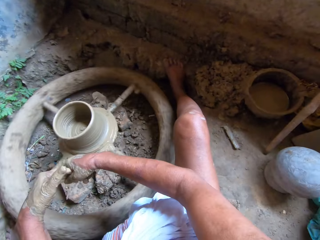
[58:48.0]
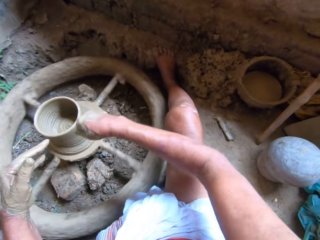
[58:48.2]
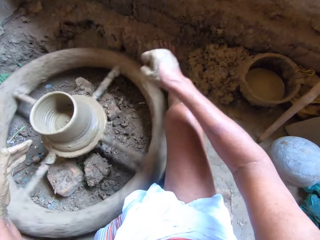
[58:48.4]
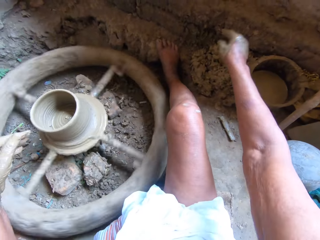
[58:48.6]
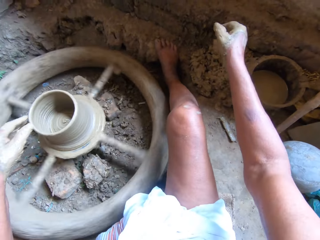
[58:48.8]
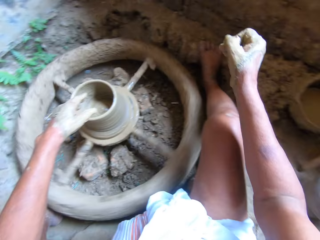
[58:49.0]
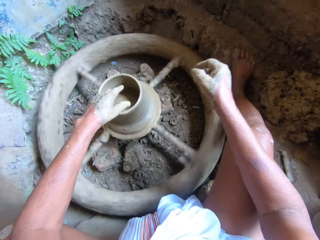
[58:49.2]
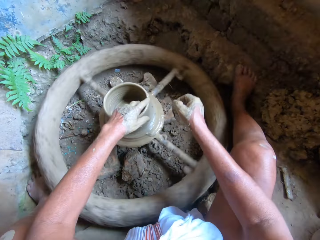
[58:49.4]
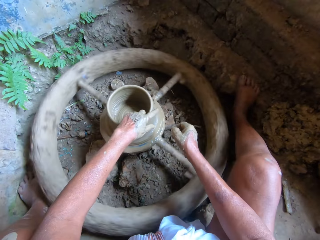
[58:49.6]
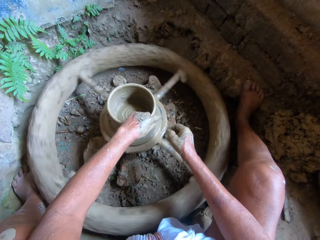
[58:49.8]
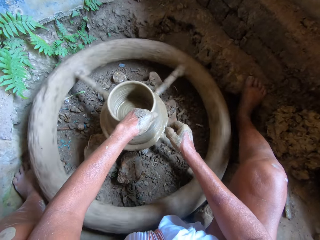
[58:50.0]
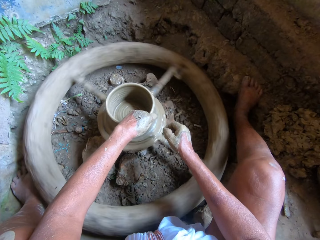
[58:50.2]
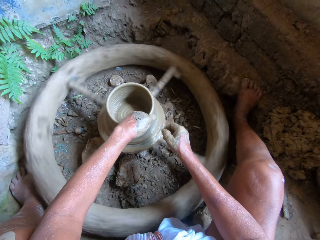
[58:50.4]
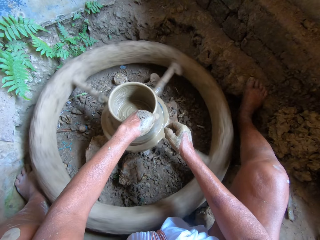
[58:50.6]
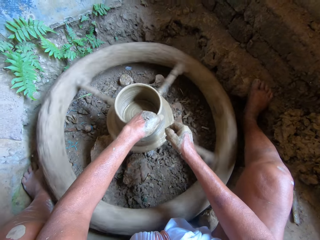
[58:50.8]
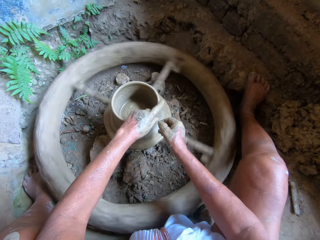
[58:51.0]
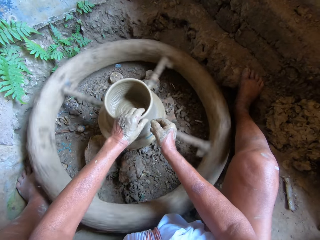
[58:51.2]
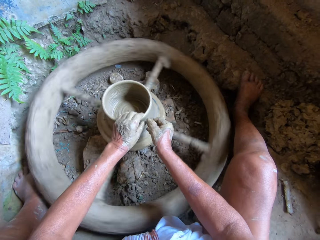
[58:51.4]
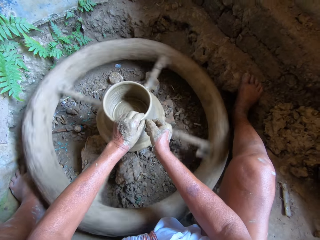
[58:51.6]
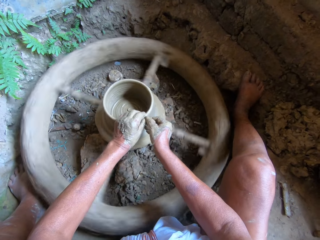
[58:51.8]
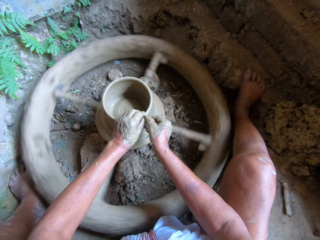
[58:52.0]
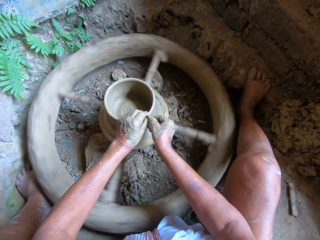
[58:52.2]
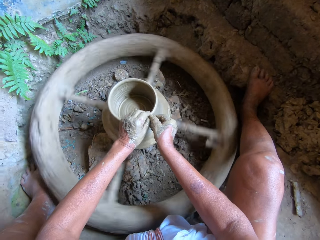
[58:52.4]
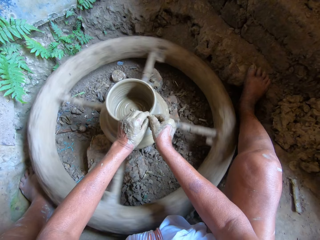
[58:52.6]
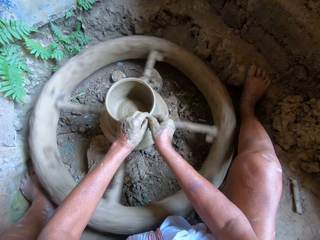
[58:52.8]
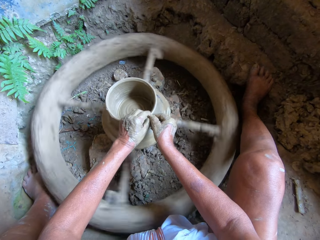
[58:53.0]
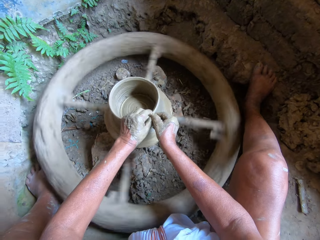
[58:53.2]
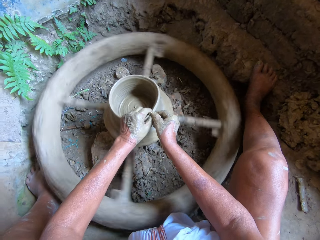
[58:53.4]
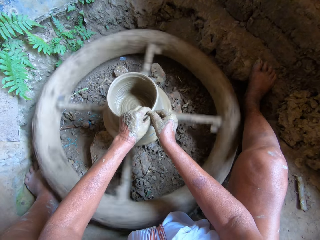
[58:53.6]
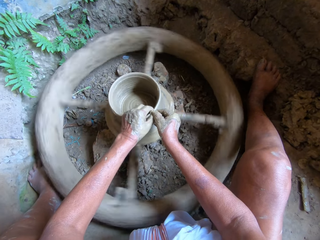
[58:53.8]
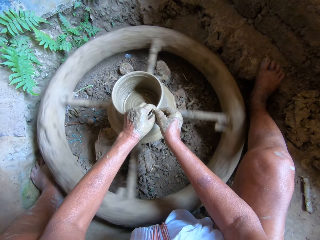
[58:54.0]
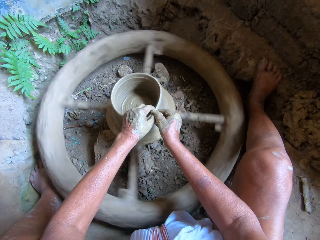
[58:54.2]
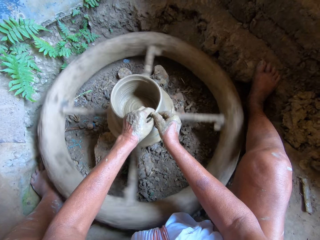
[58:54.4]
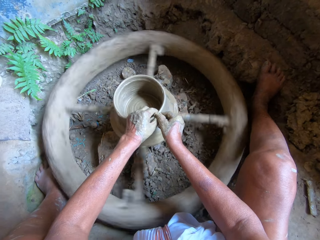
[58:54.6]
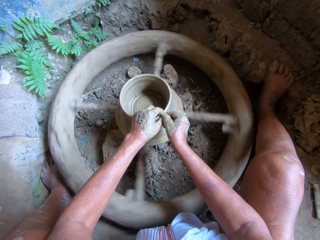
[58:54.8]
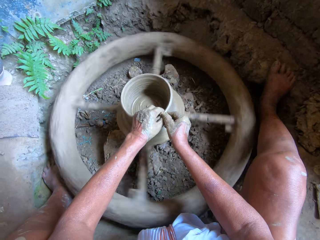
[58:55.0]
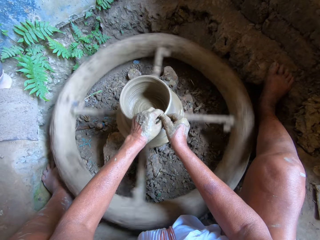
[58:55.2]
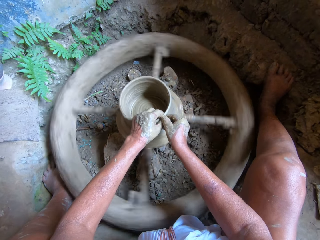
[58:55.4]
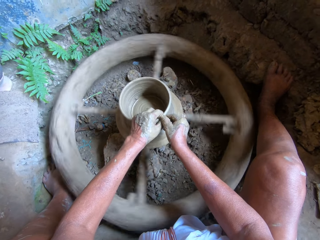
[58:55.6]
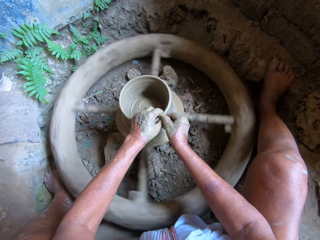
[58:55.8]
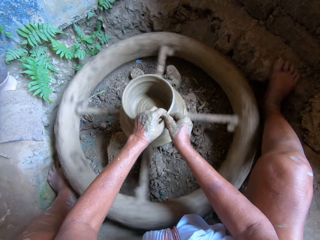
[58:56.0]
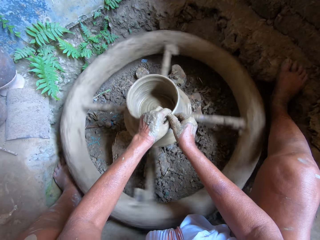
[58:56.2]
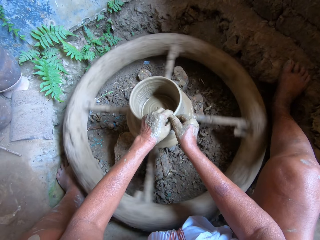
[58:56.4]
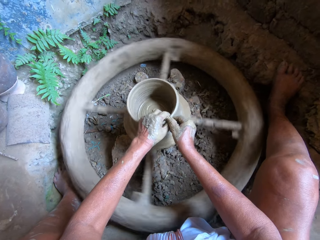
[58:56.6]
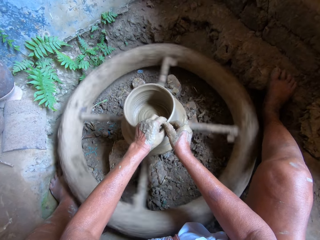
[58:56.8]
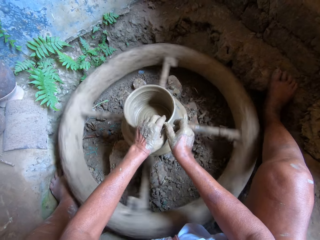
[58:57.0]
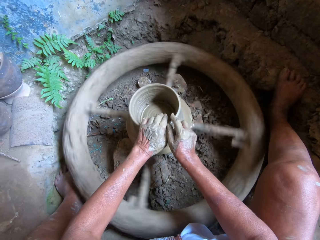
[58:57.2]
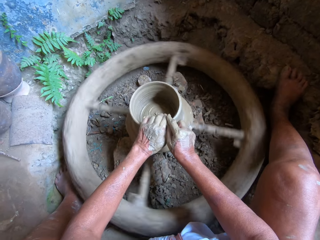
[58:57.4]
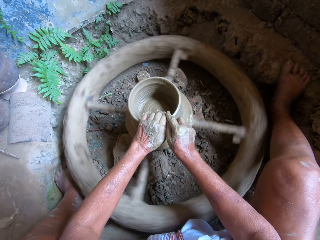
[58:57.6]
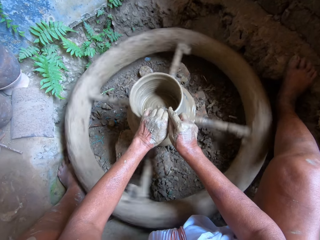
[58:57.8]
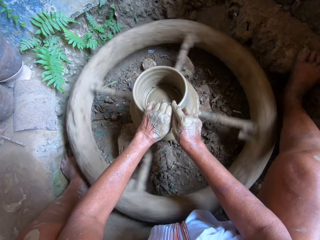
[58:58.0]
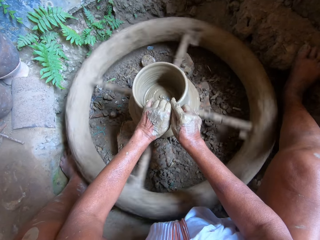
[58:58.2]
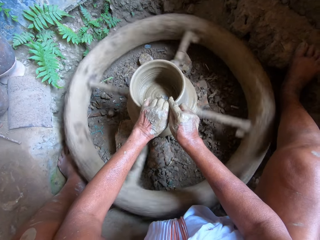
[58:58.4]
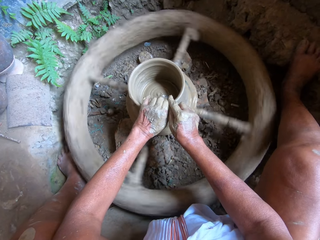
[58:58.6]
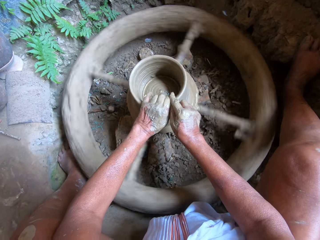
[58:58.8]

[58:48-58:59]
The camera wearer molds the clay pot on the potter's wheel with both hands.

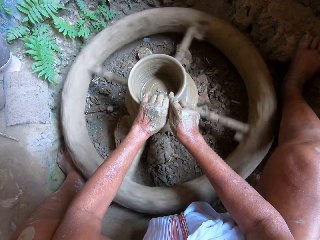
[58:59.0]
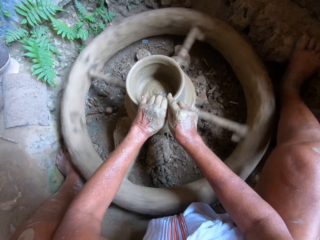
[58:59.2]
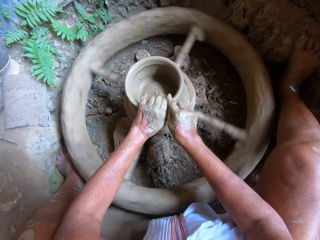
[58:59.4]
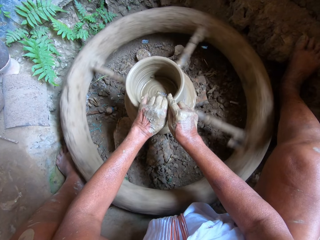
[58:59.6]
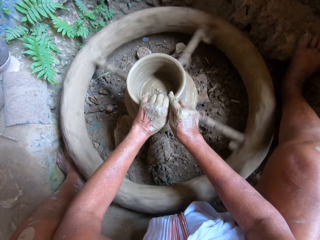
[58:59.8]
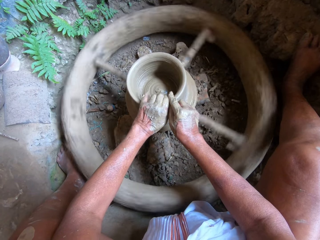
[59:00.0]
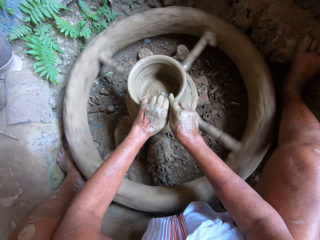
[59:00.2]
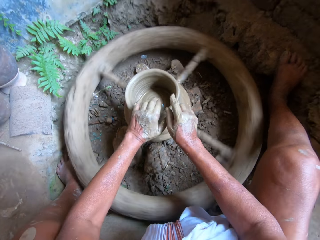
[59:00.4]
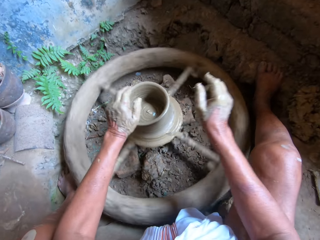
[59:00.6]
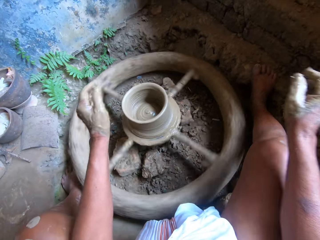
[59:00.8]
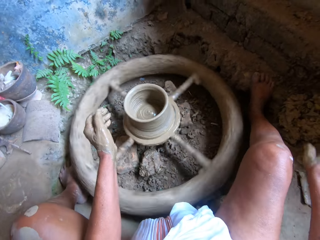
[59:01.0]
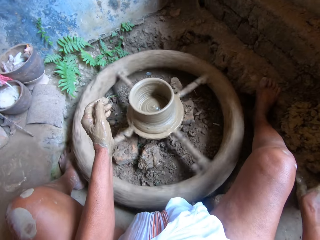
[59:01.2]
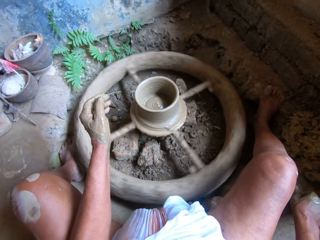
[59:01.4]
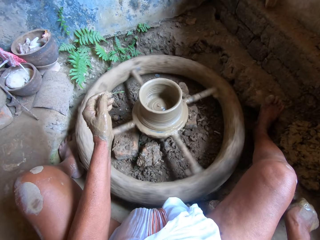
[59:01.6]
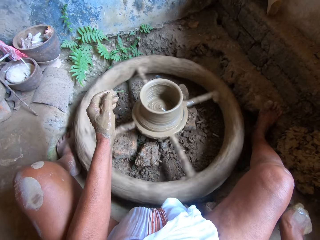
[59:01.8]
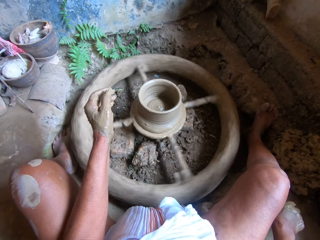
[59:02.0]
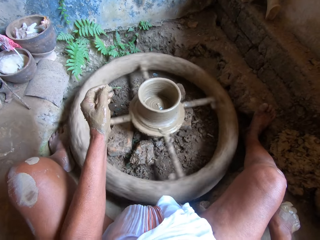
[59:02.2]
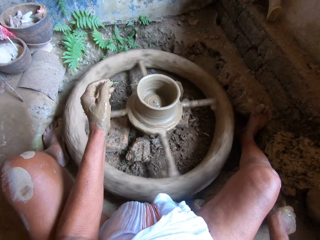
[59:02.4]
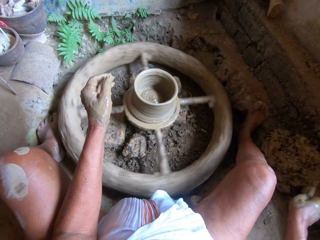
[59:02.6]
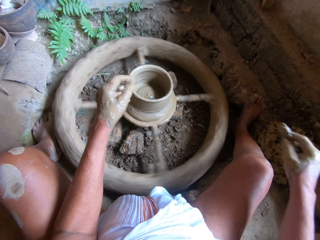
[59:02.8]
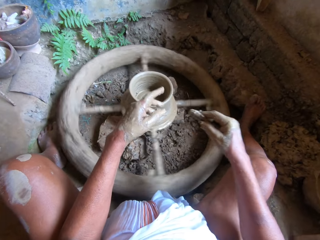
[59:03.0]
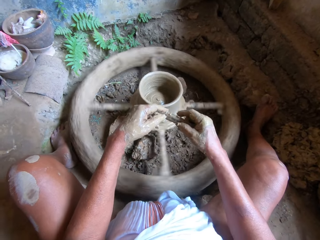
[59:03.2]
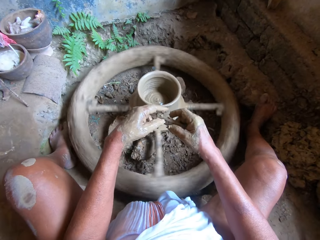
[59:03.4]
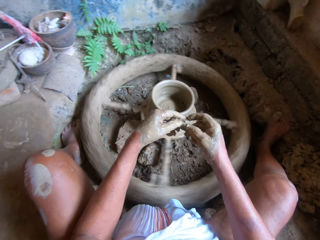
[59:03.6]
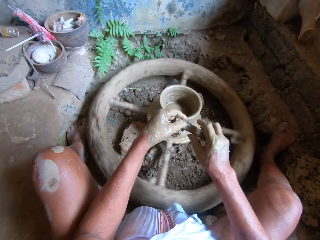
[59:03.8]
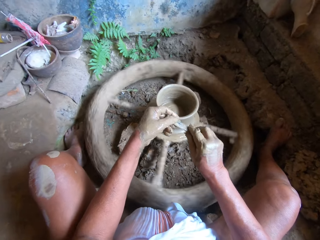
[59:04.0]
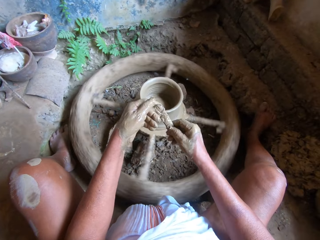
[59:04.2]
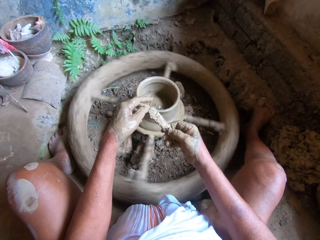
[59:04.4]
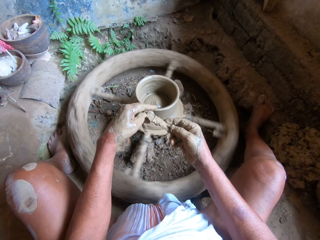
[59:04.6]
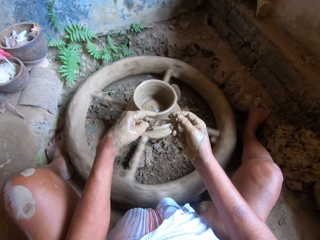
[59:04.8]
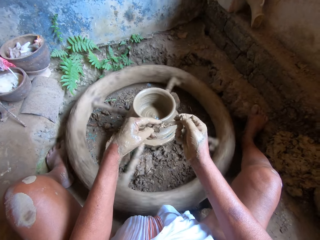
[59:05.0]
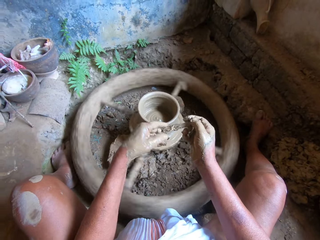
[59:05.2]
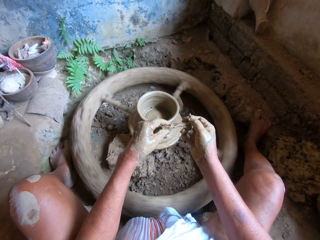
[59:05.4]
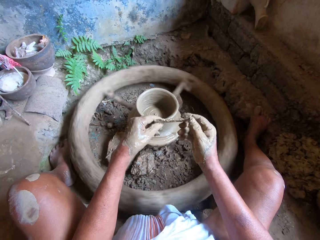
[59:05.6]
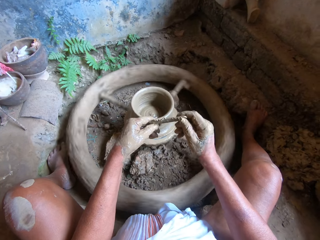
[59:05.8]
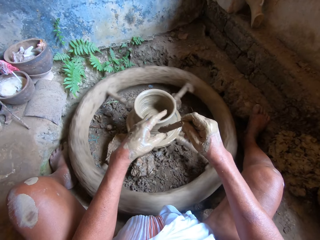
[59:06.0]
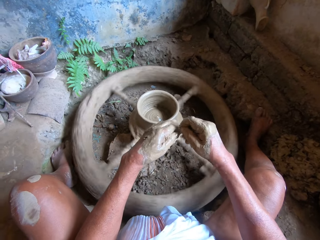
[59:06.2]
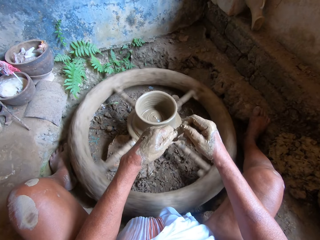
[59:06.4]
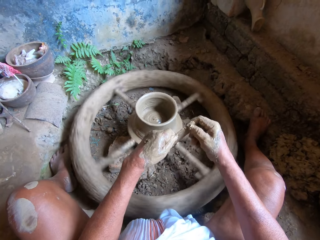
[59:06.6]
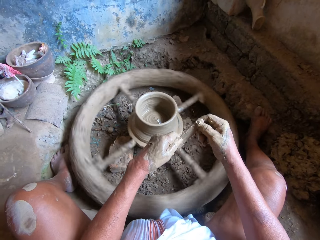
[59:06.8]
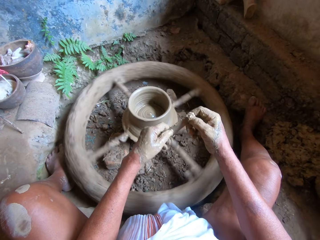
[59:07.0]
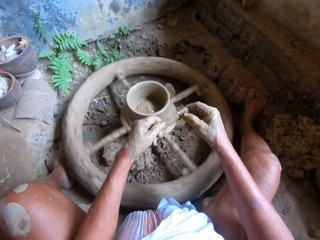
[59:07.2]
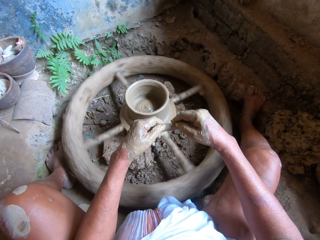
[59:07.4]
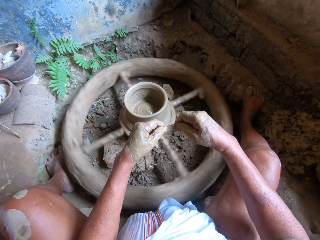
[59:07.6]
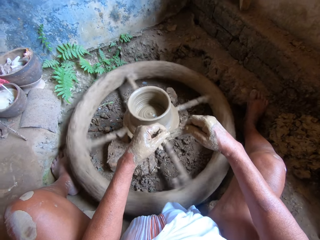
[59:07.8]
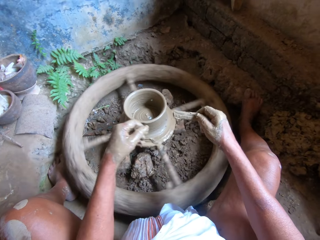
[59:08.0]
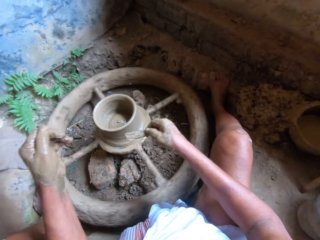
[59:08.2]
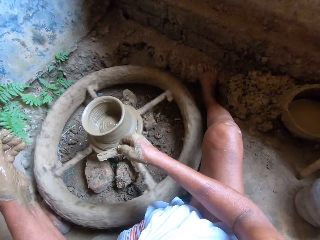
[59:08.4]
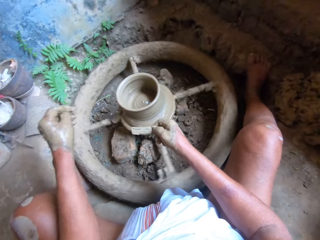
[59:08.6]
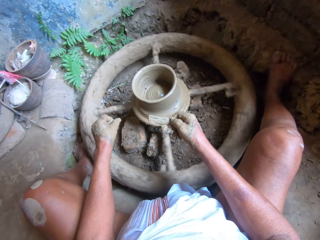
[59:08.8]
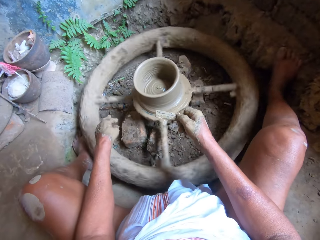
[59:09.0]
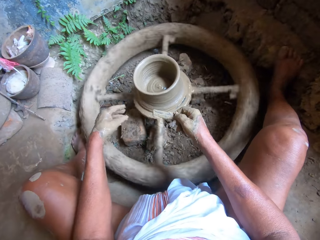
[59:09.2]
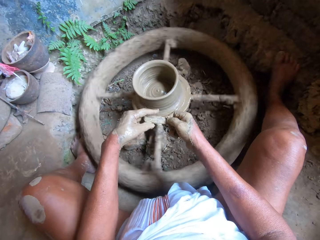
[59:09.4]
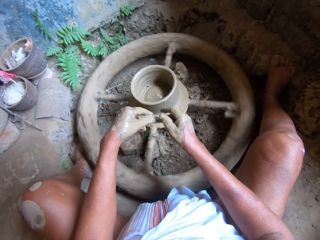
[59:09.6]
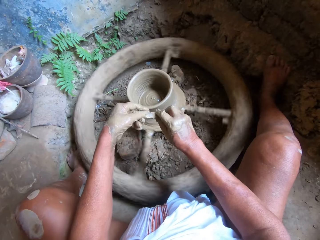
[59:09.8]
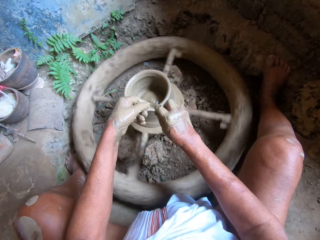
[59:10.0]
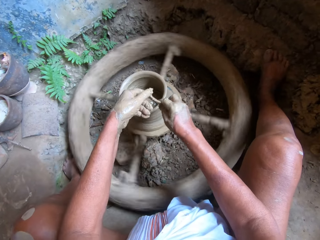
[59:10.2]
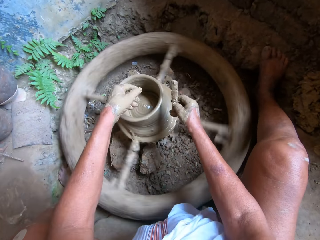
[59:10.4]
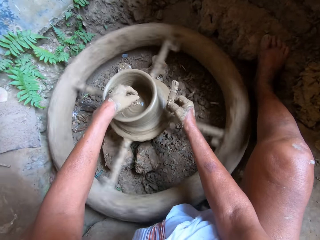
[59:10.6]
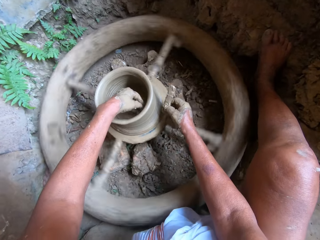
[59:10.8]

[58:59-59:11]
The camera wearer picks up a modelling tool from the floor with his right hand. He holds the modelling tool with both hands.
